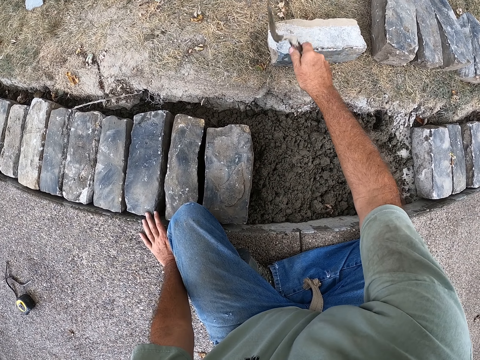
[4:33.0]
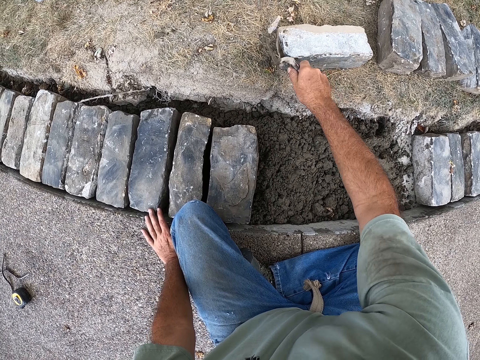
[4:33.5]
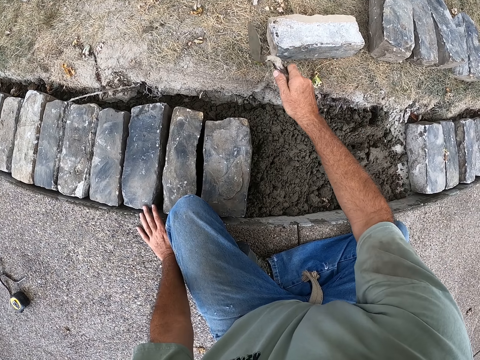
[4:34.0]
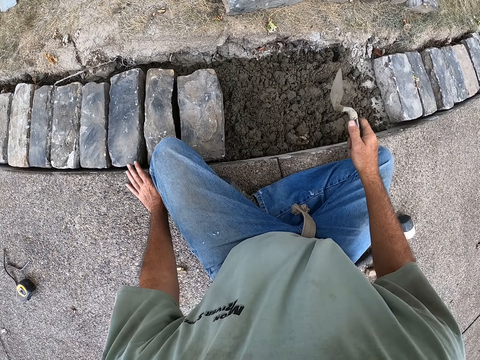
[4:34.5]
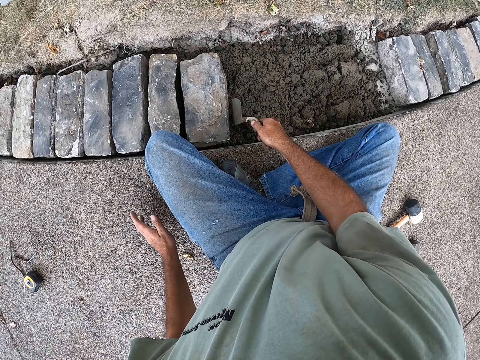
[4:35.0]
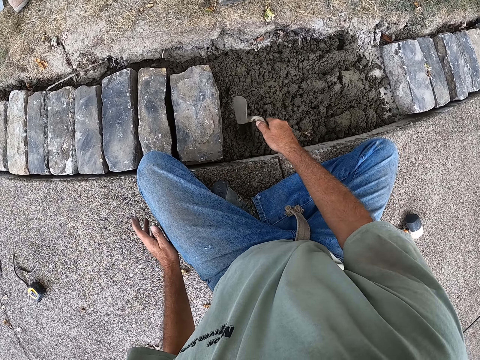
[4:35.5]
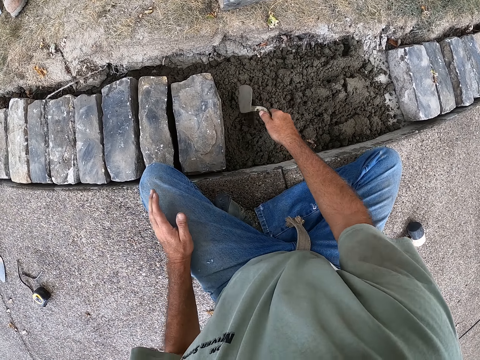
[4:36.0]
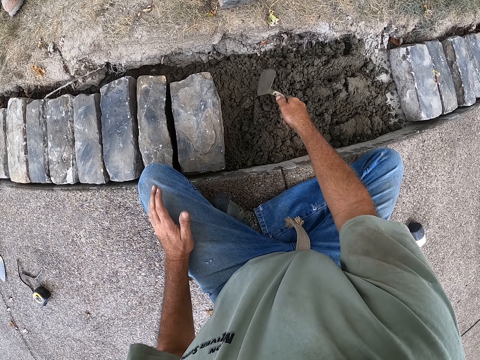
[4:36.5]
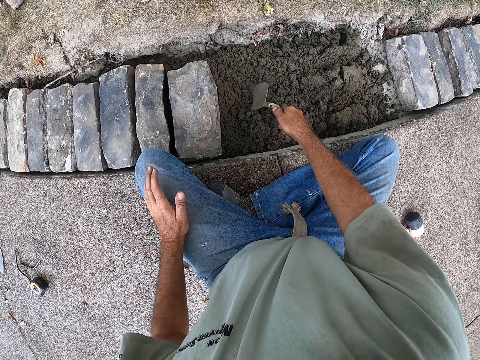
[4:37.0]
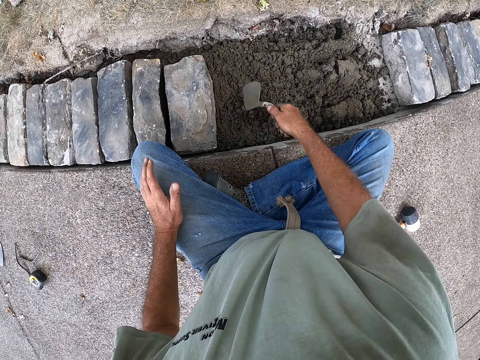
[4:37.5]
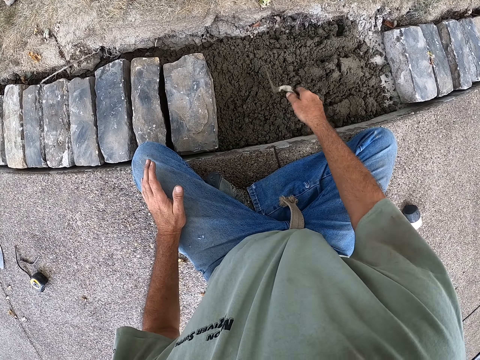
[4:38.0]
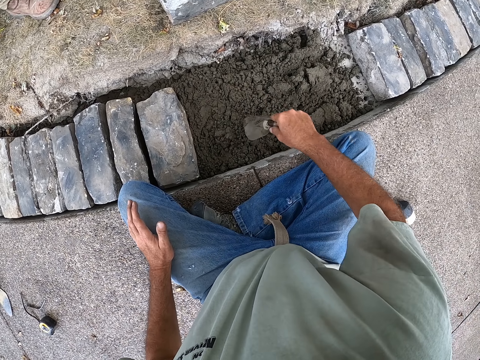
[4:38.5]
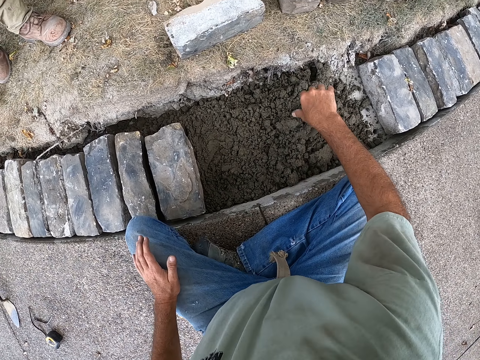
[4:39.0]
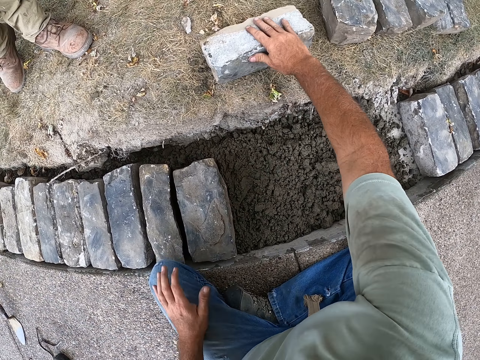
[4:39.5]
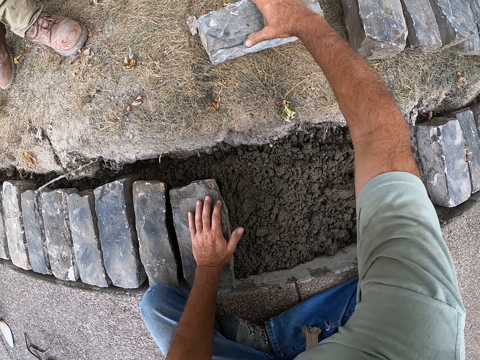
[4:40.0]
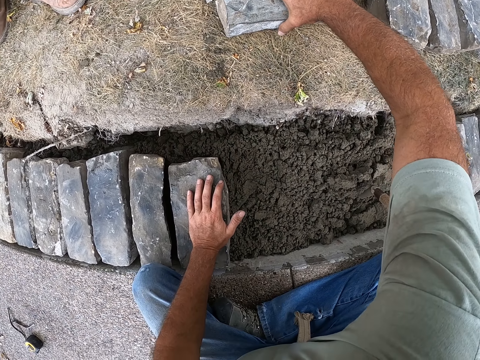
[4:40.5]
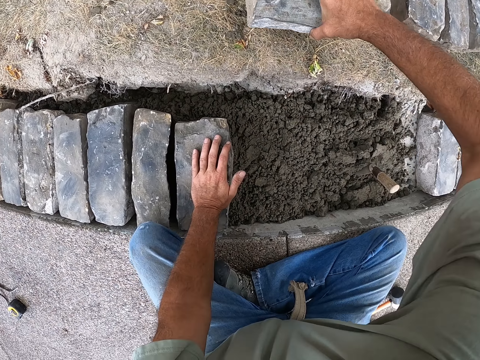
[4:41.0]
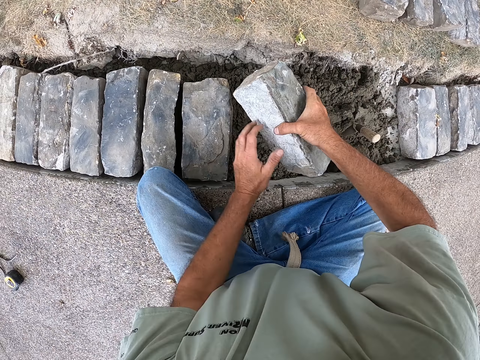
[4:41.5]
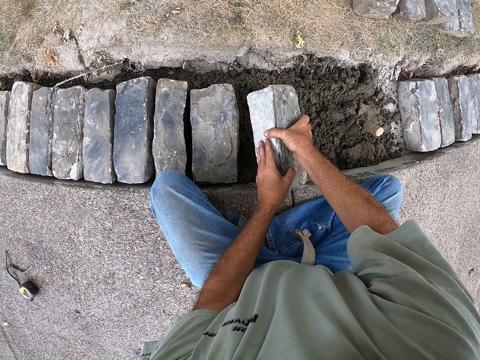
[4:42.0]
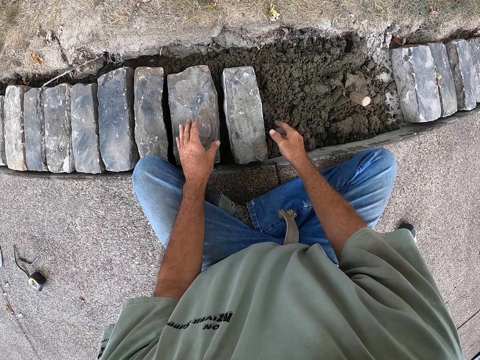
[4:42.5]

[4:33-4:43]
The camera wearer hits the trowel on the brick. They remove sand from the trowel. They mix the sand. They spread the sand with the trowel. They put the trowel on the sand. They pick up the brick. They carry the brick. They hold the brick. They put the brick on the sand.

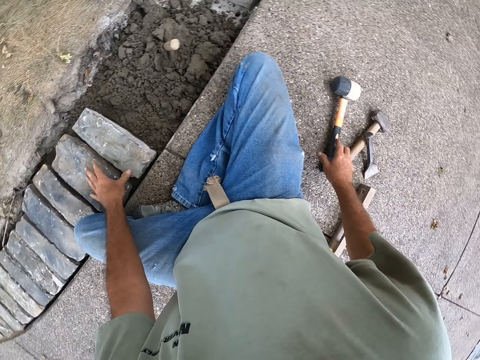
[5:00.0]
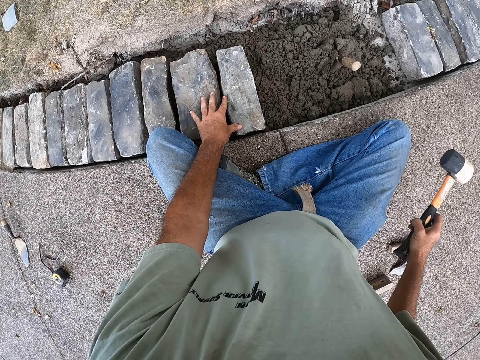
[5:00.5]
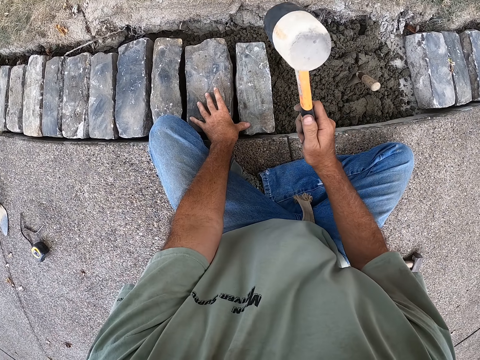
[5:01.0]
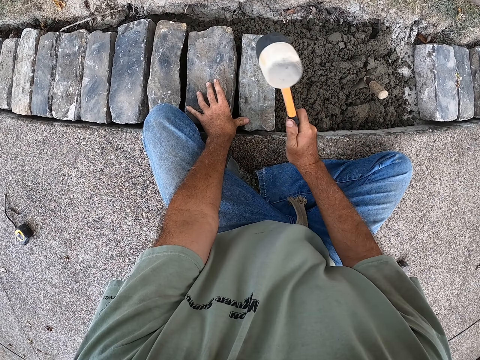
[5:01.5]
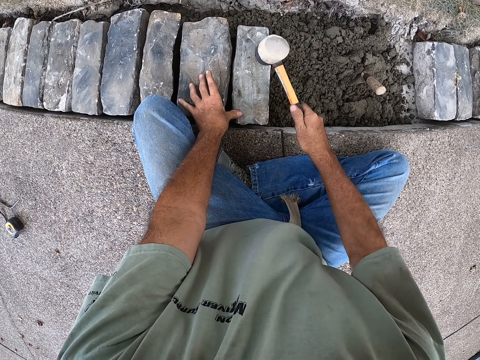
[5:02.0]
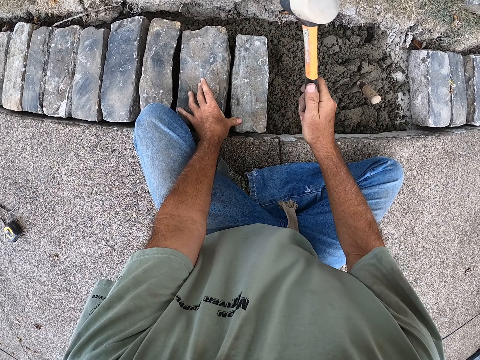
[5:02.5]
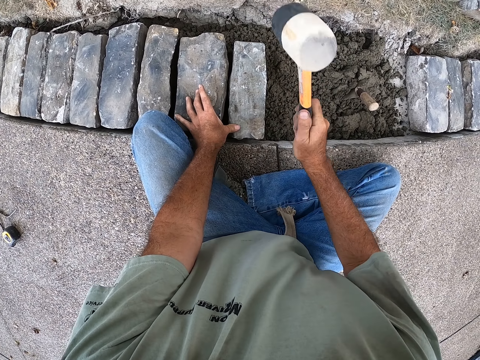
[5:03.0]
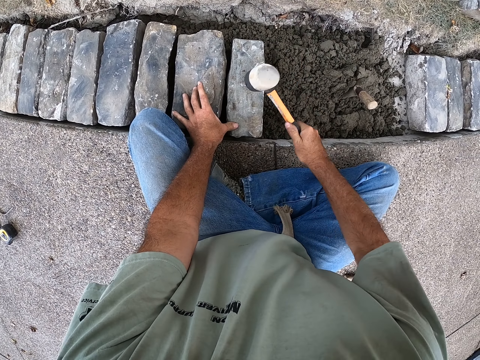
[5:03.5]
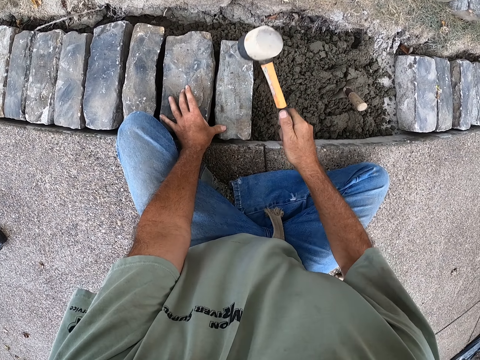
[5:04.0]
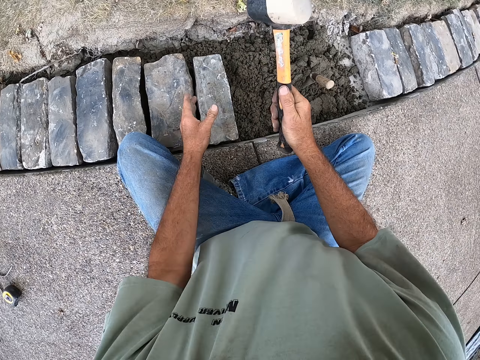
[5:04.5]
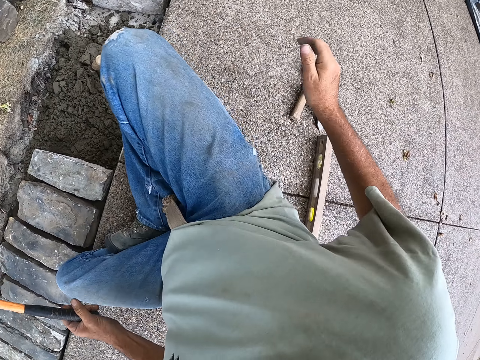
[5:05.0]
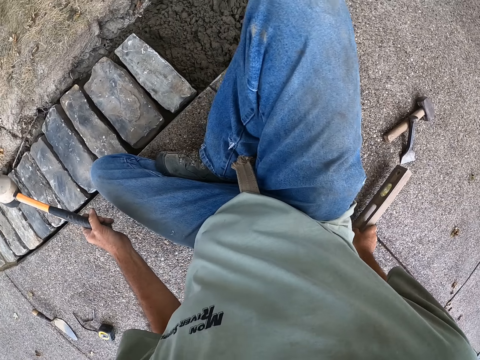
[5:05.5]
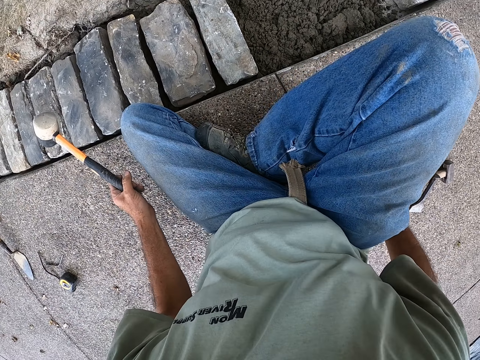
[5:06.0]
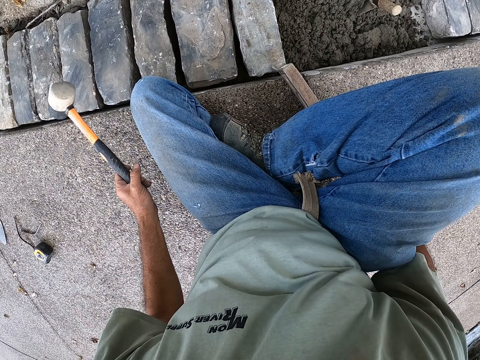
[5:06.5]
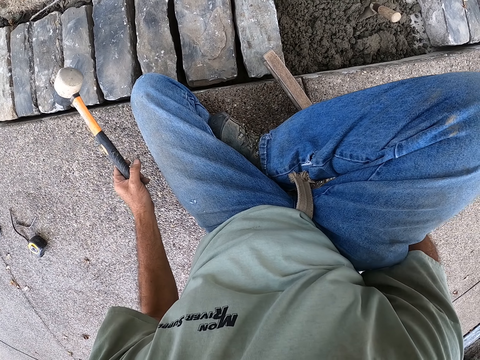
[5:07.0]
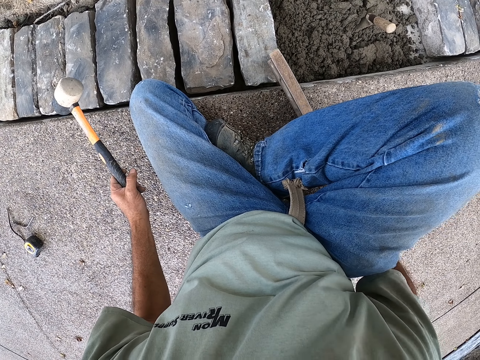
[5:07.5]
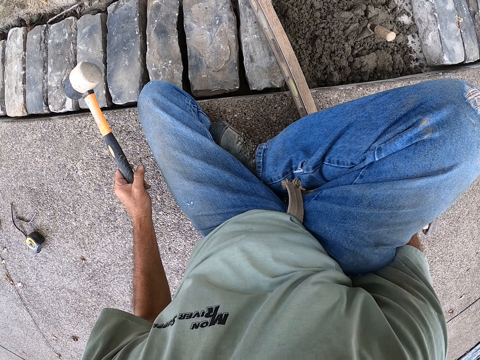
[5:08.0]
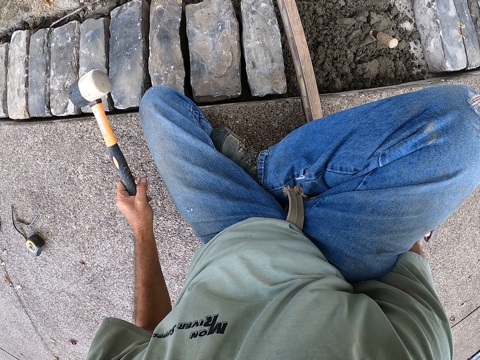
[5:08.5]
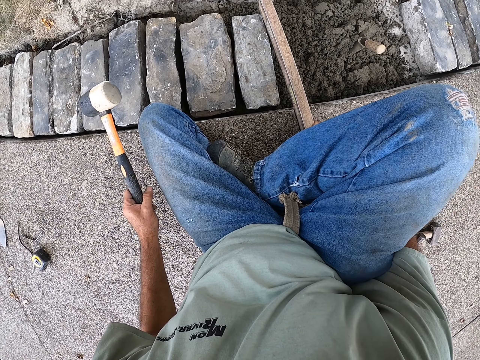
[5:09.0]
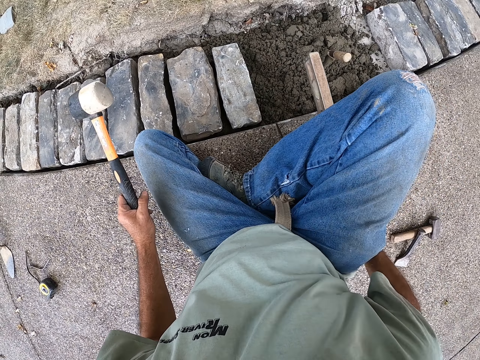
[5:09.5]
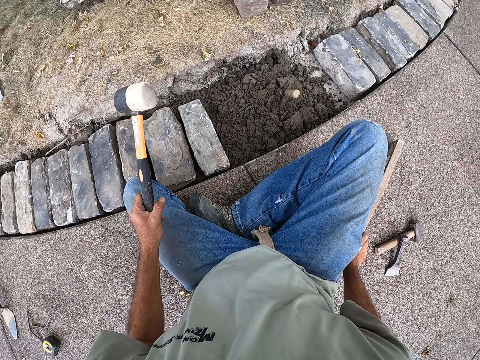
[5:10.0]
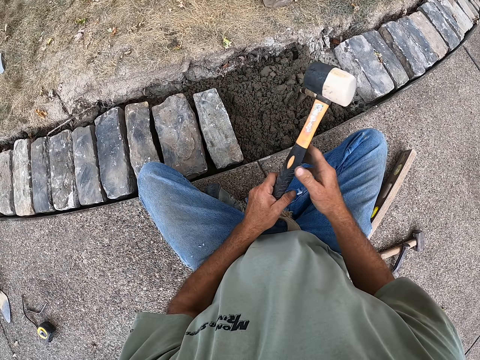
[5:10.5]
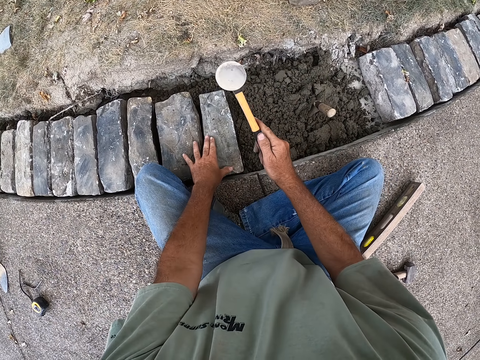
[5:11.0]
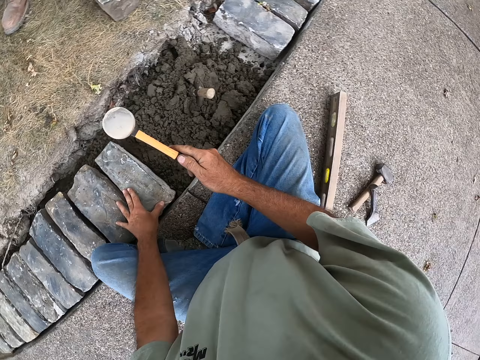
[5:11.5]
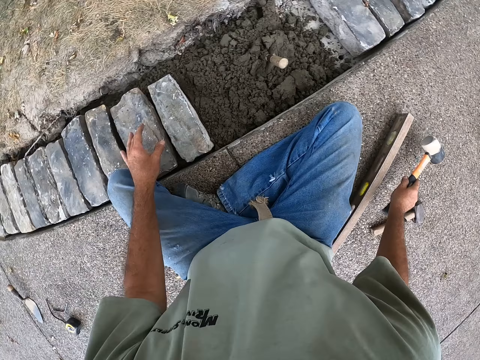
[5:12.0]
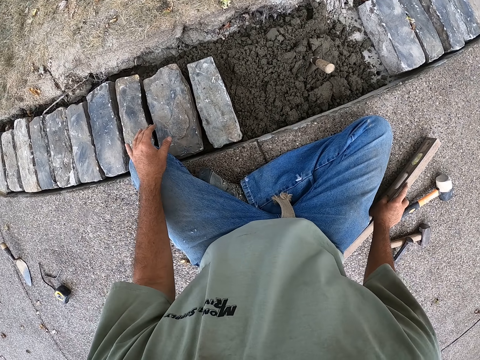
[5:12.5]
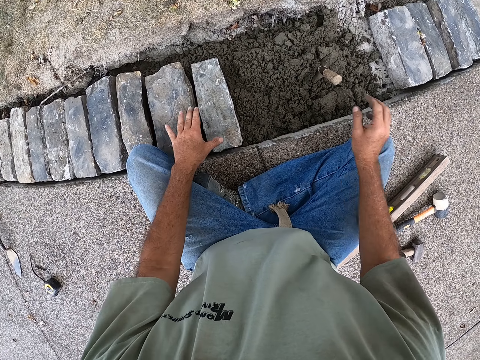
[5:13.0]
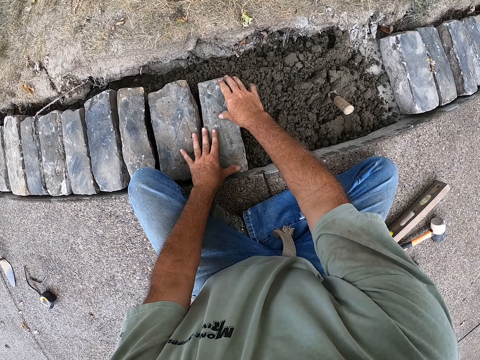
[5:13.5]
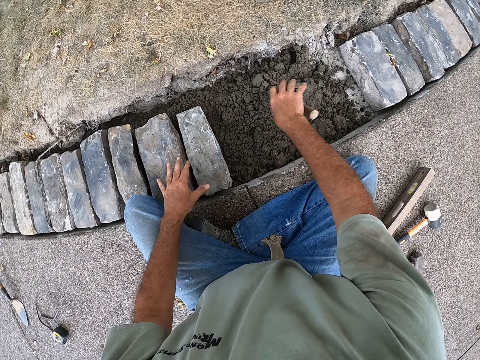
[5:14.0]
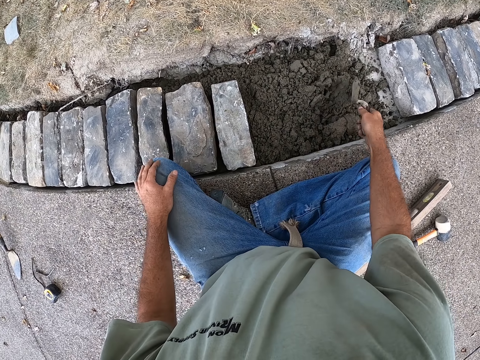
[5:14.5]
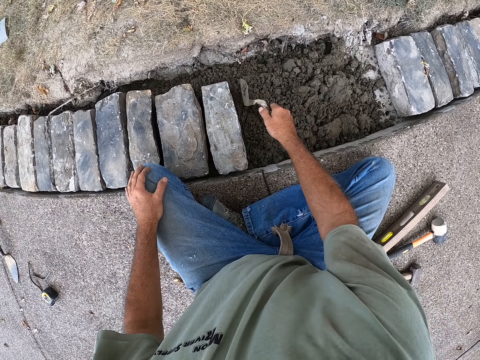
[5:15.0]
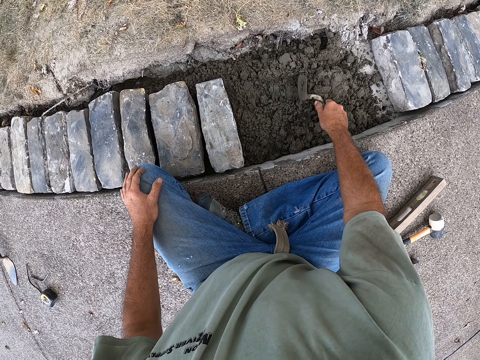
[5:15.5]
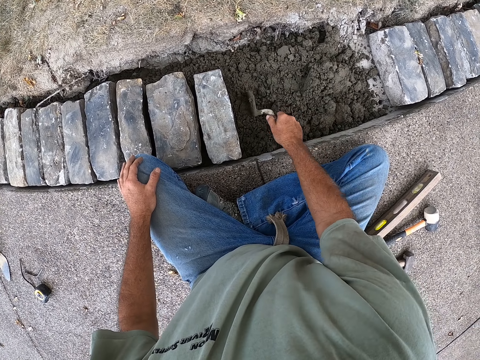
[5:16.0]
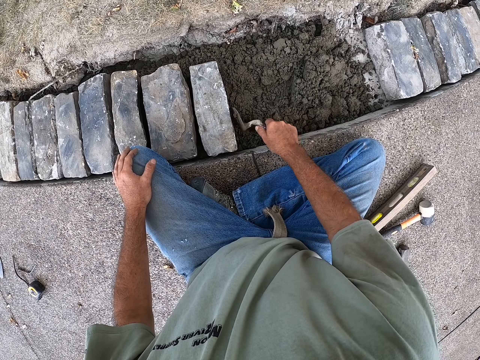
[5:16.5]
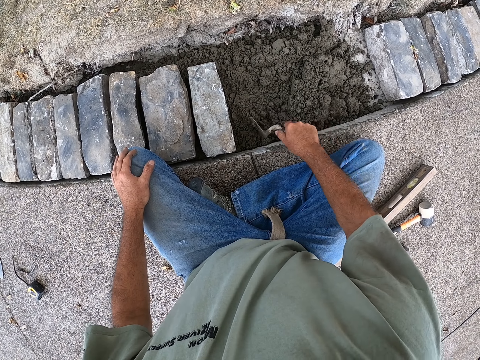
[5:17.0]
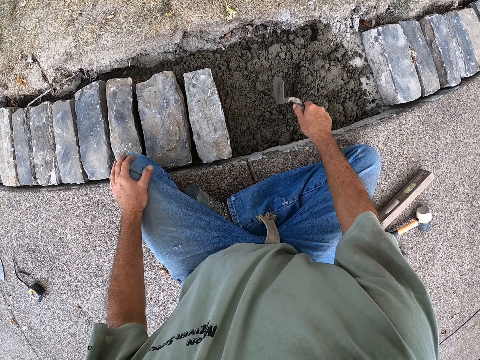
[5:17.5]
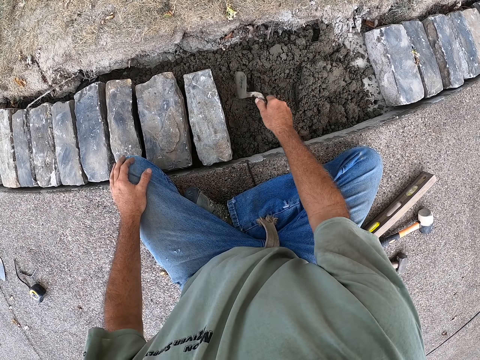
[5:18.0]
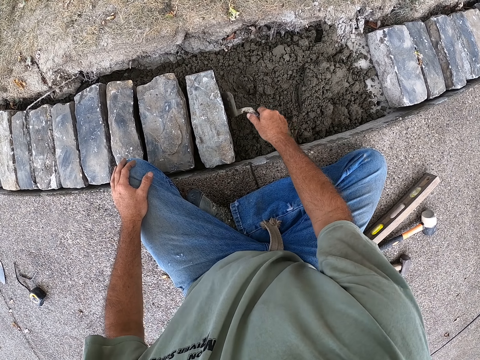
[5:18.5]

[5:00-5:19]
The camera wearer picks up the hammer. They hit the brick with the sledge hammer. They fix the brick with the hammer. They hold the hammer with the left hand. They hold the wood. They level the brick with a spirit level. They put the wood on the brick. They put the wood on the floor. They hold the hammer. They fix the brick with the hammer. They hit the brick with the sledge hammer. They put the hammer down. They hold the brick with hands. They spread sand with a trowel. They hold the trowel. They move the sand.
